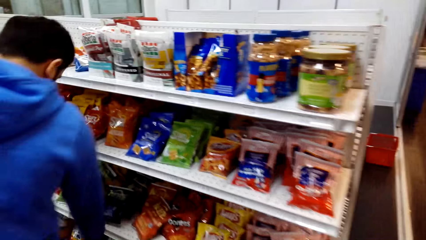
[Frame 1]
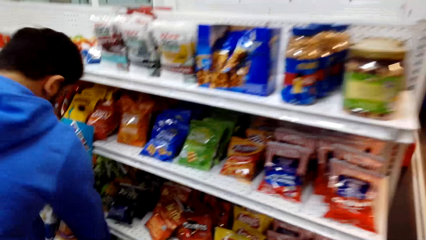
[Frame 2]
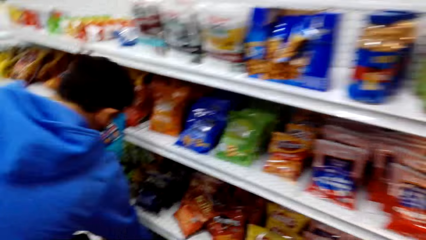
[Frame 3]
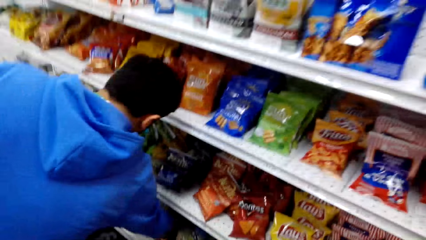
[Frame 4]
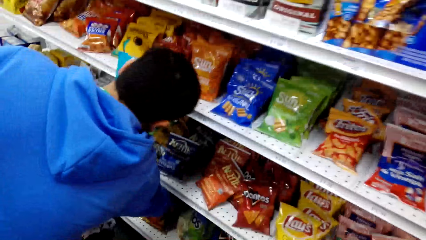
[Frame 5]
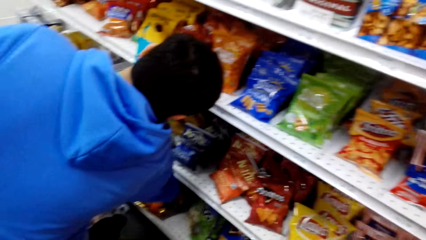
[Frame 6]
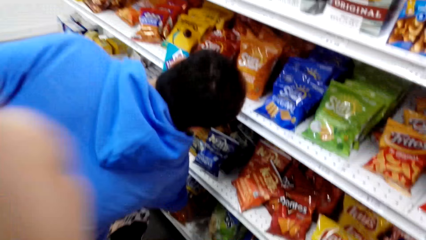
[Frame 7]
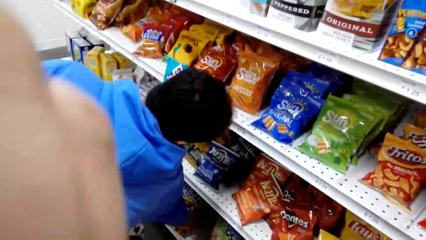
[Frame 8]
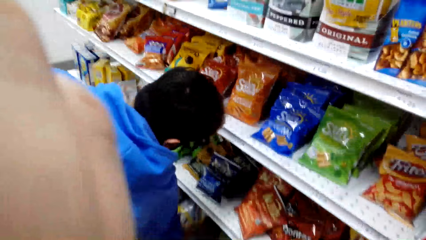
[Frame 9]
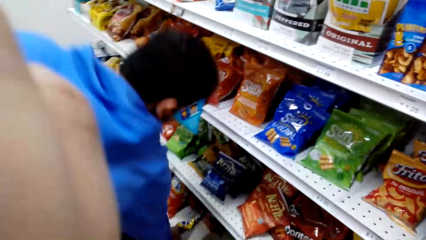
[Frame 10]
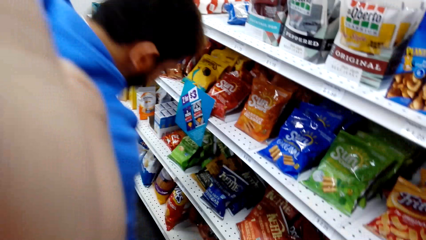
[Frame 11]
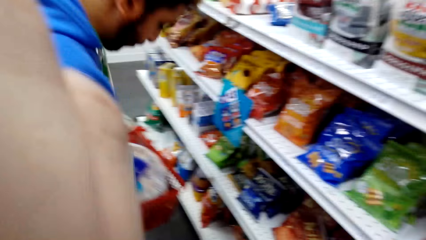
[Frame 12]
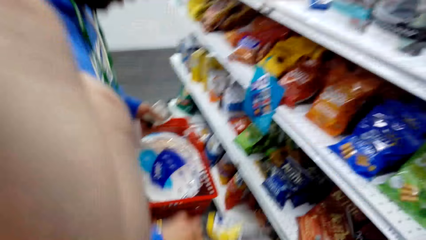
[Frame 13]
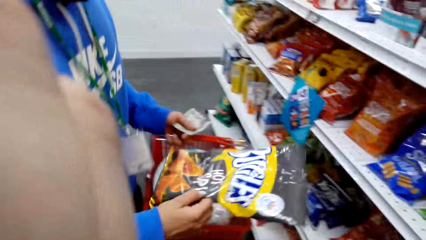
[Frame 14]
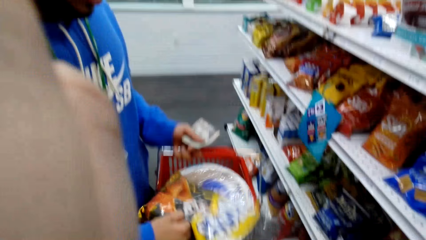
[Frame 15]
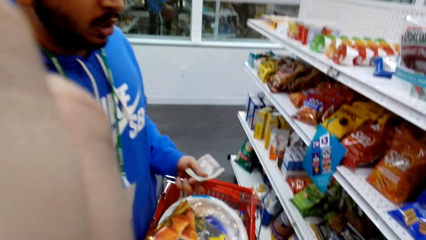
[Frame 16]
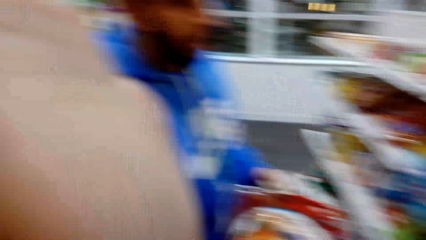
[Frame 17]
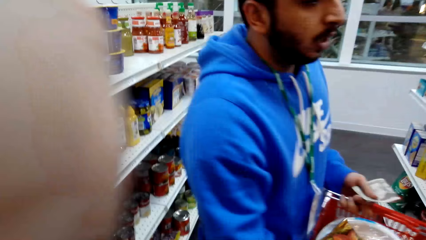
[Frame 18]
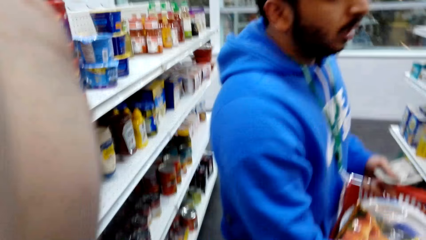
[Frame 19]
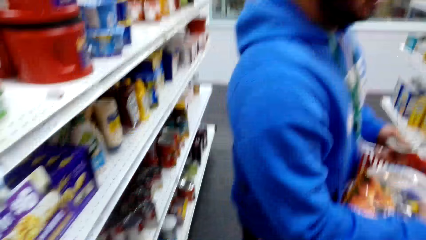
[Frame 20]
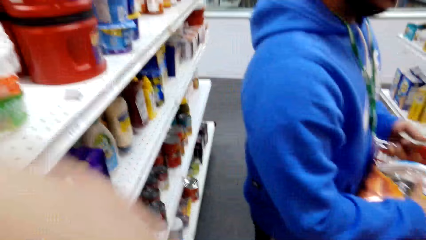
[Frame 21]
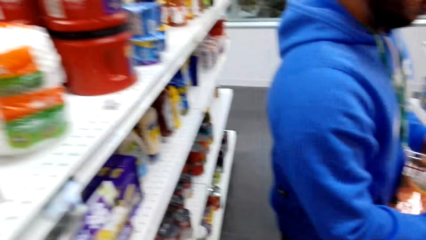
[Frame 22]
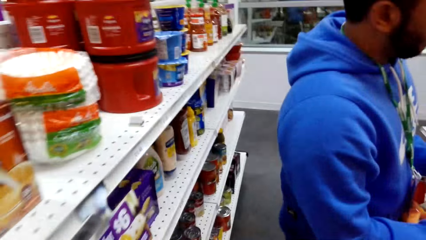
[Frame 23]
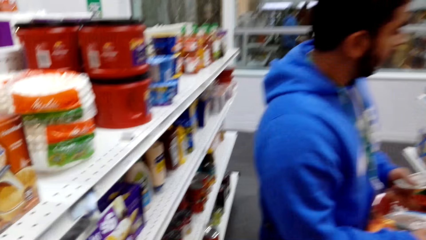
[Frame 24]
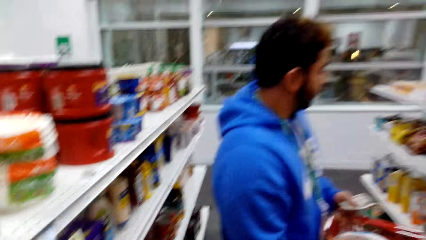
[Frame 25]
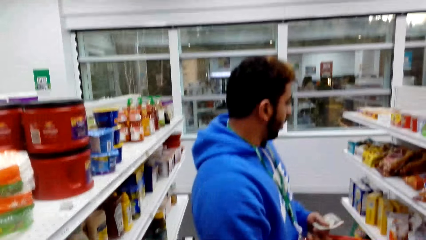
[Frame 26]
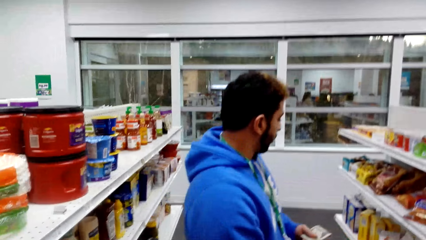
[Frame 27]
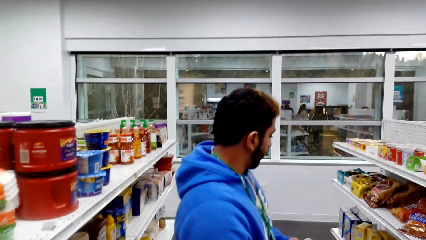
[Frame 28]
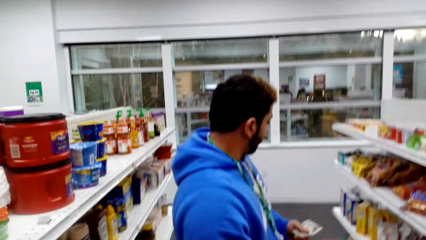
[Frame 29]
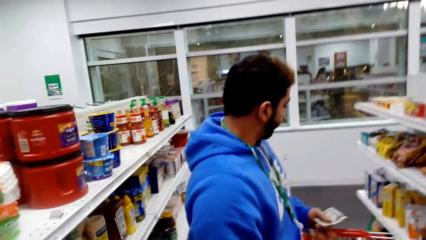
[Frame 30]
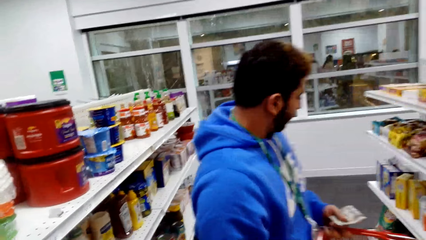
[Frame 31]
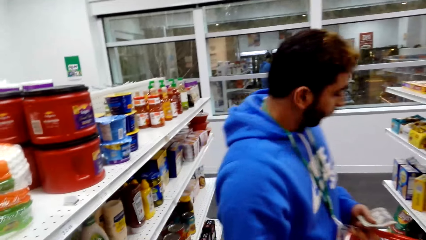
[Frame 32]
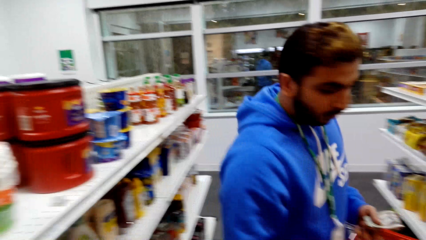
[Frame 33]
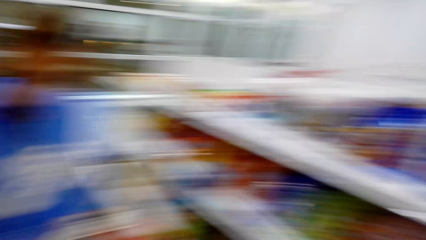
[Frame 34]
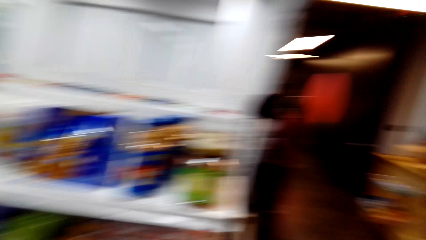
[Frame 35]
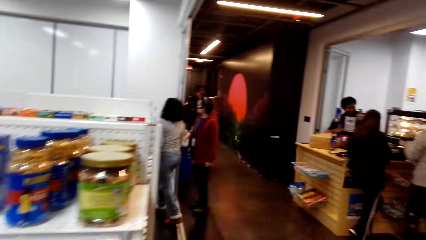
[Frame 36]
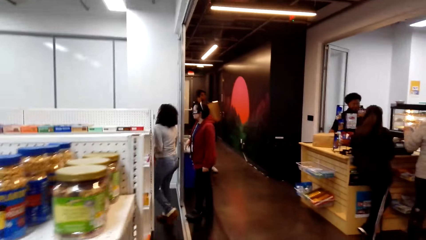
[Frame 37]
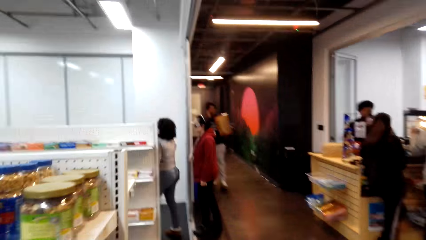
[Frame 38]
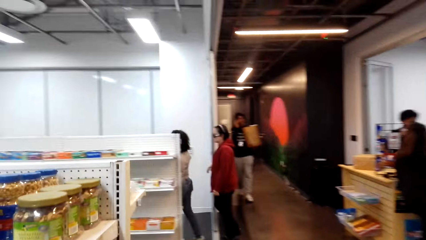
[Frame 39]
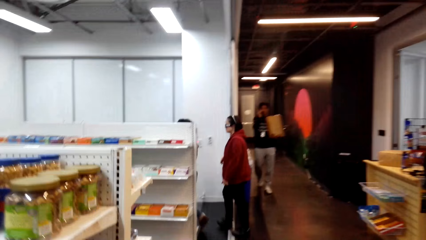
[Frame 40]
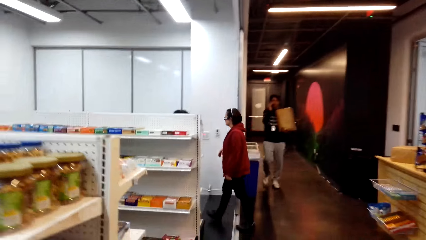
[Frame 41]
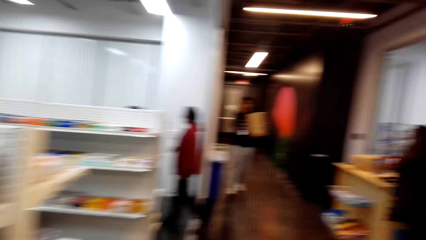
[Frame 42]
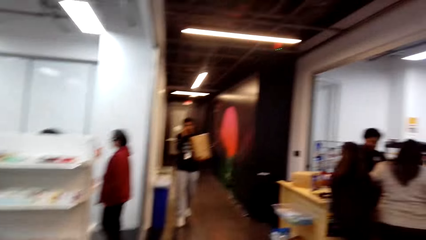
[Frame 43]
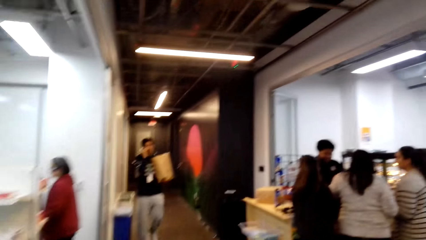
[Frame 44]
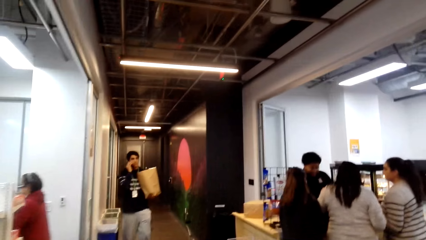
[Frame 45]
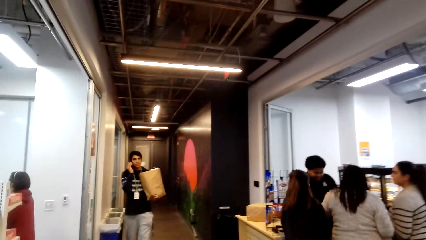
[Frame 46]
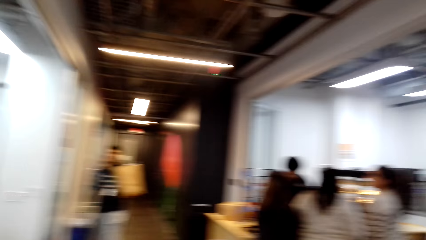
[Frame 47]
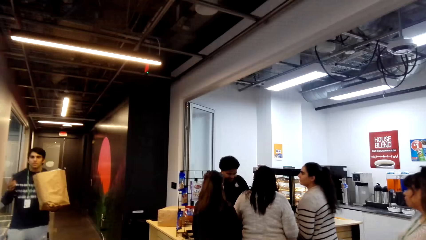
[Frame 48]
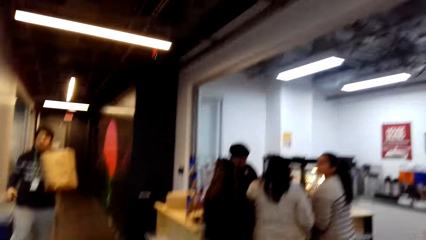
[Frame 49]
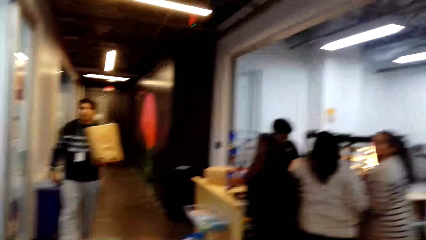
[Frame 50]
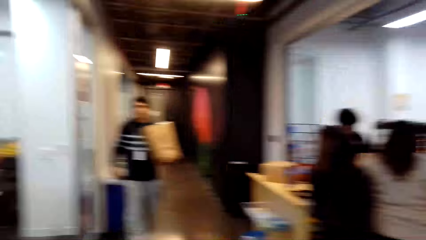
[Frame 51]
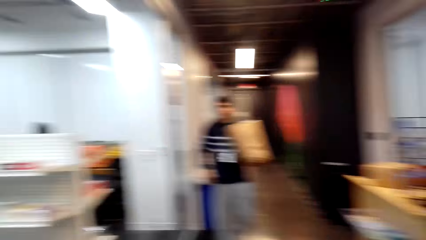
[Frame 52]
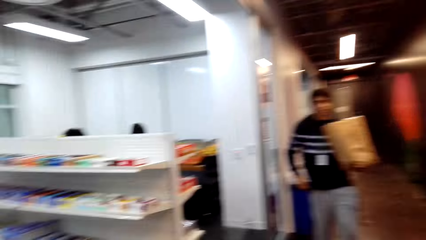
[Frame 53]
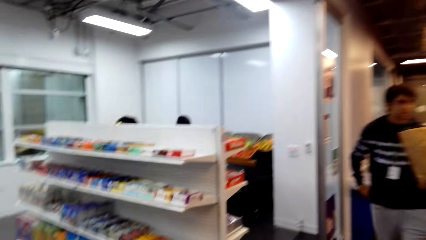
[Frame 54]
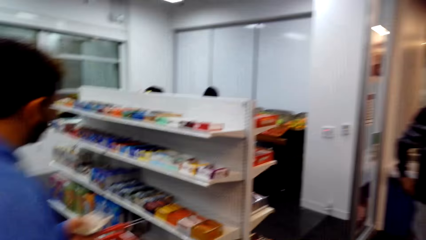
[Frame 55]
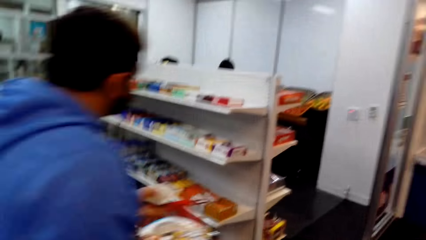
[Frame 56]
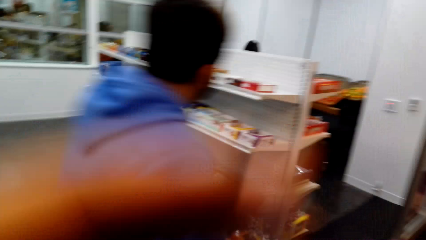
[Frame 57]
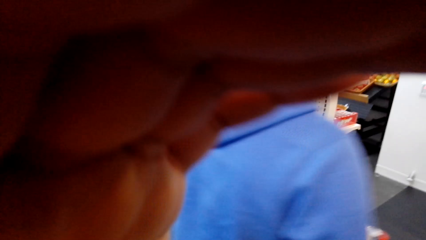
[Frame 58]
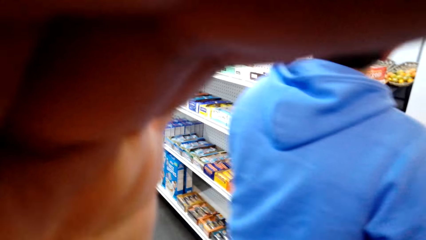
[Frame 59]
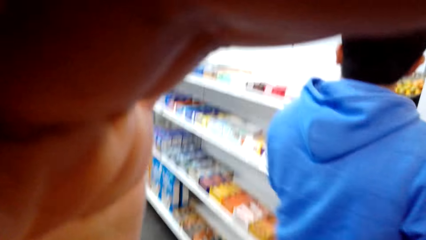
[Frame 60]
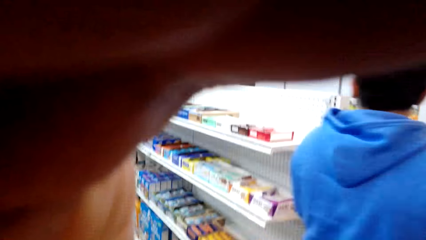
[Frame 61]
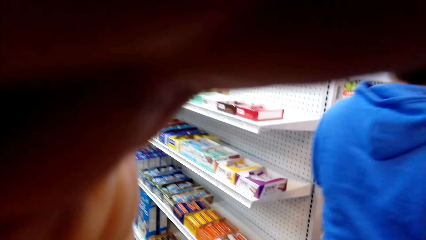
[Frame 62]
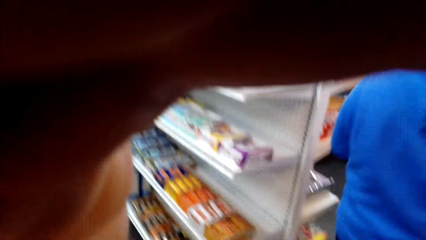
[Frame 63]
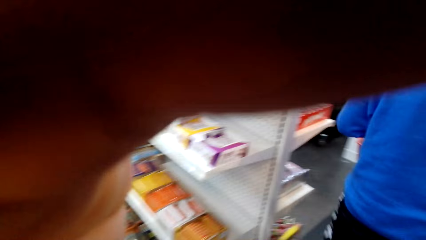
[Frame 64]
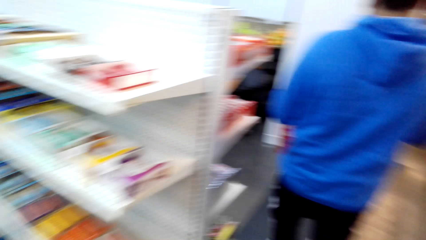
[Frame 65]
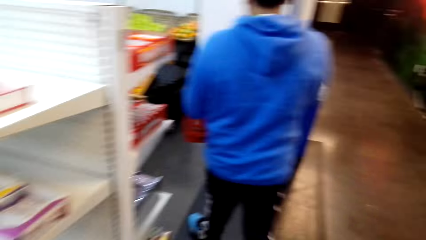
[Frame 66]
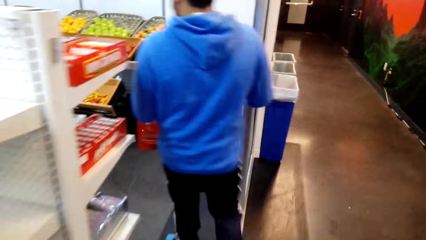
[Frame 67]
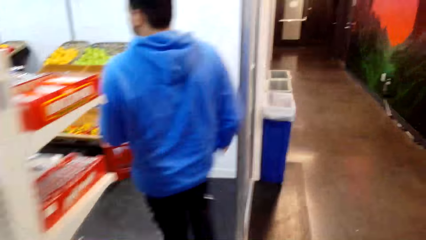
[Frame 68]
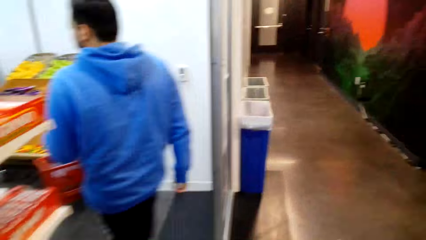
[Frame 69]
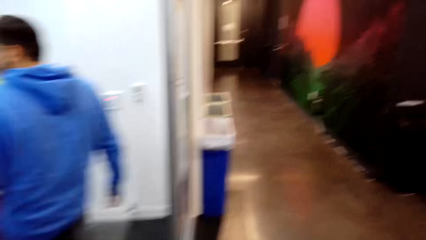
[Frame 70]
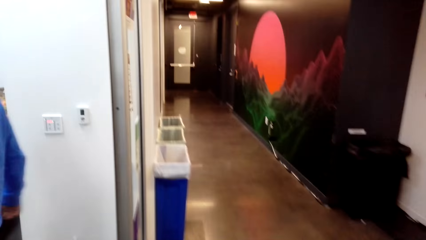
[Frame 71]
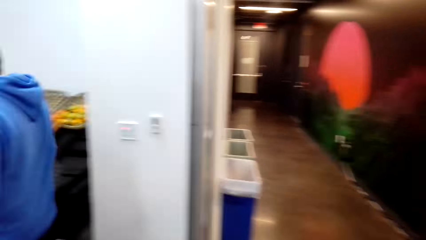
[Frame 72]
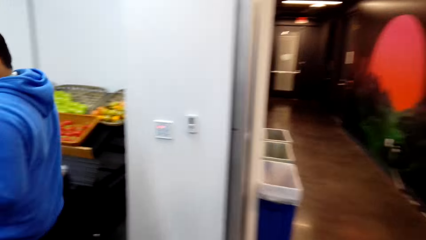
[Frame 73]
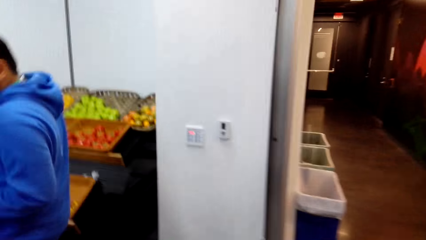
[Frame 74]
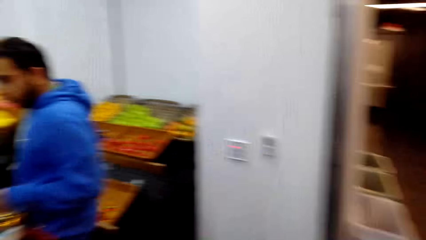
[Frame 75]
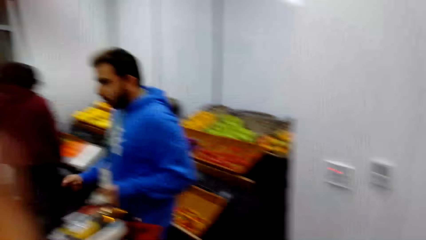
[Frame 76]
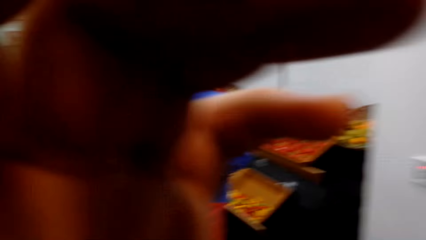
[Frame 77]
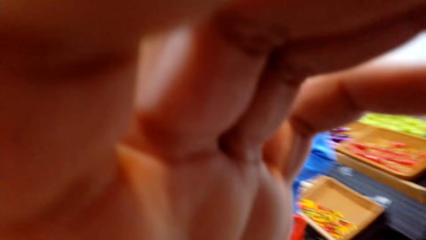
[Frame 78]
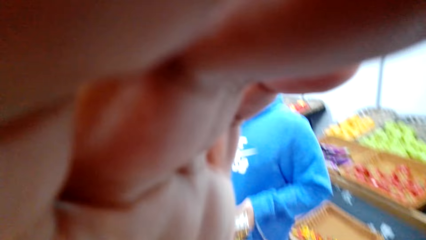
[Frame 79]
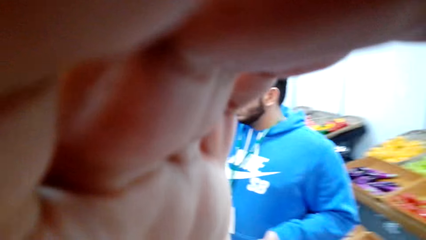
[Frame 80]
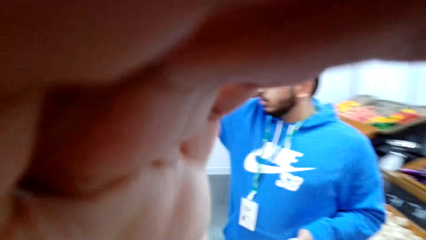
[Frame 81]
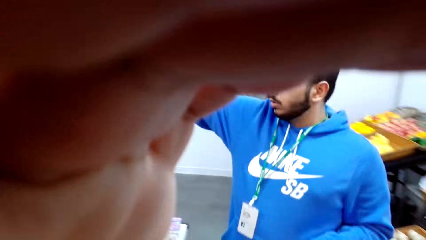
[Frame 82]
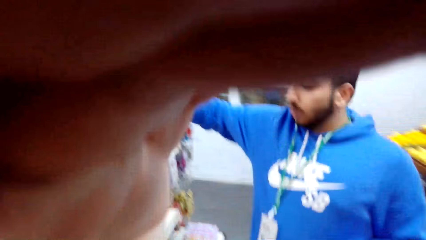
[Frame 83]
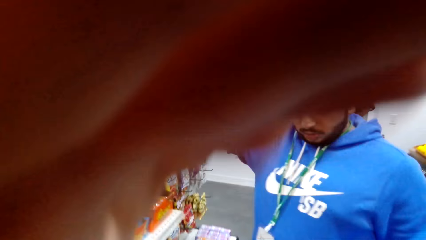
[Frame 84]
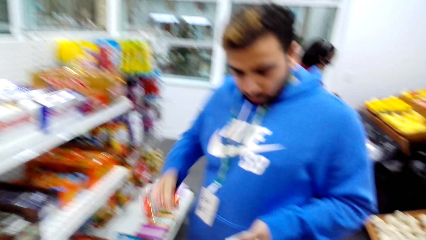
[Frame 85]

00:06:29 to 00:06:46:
A man takes a snack from the shelf. The camera wearer turns around, walks in the supermarket, and turns around. They hold the camera. They touch something. They walk in the supermarket.
